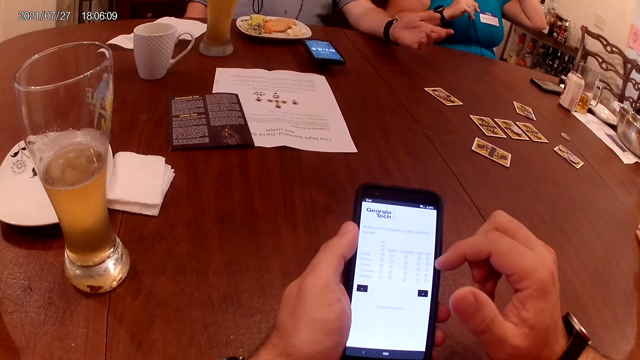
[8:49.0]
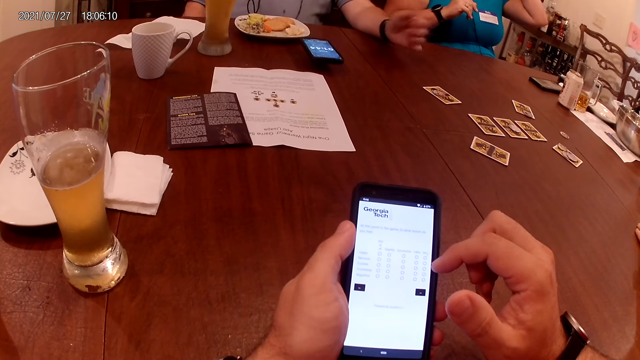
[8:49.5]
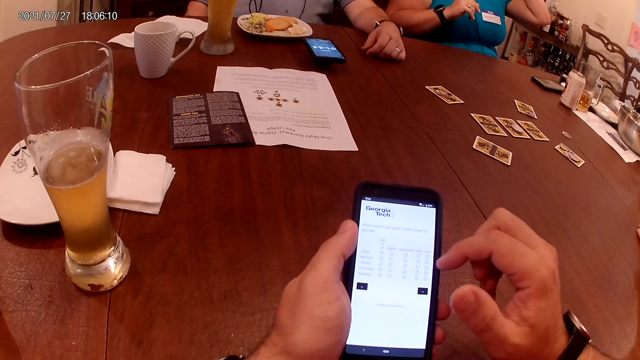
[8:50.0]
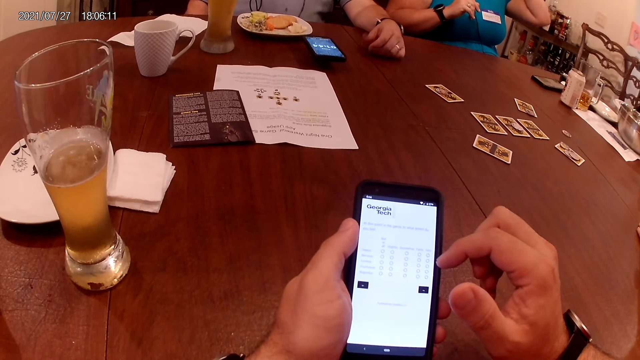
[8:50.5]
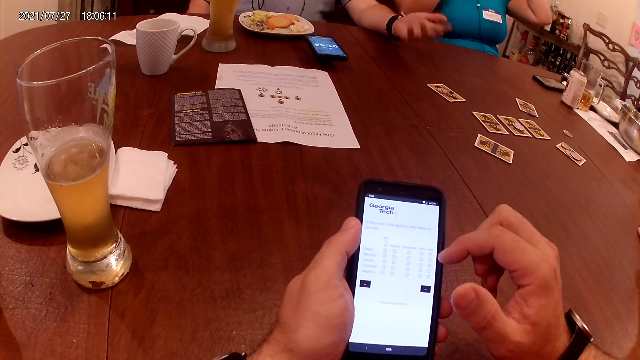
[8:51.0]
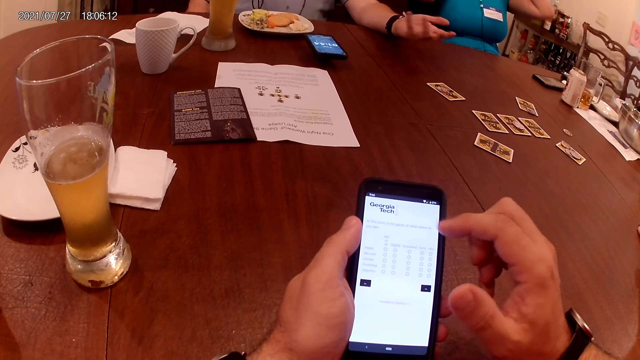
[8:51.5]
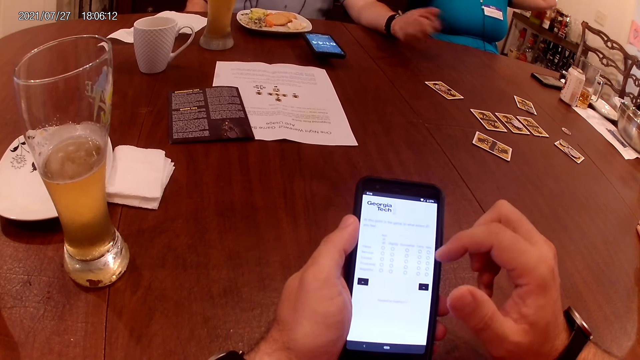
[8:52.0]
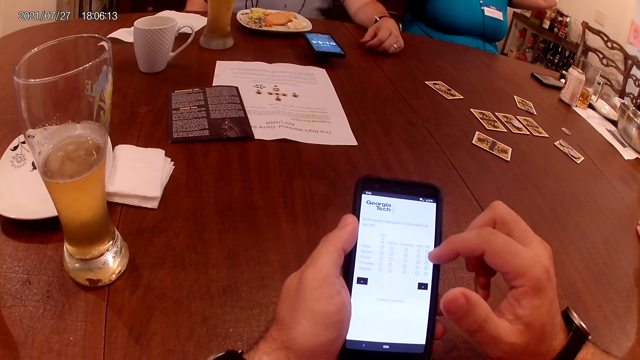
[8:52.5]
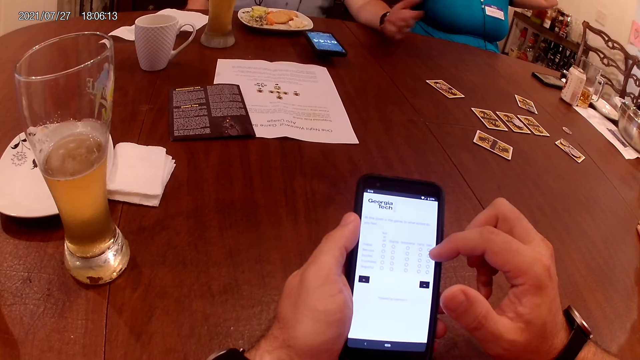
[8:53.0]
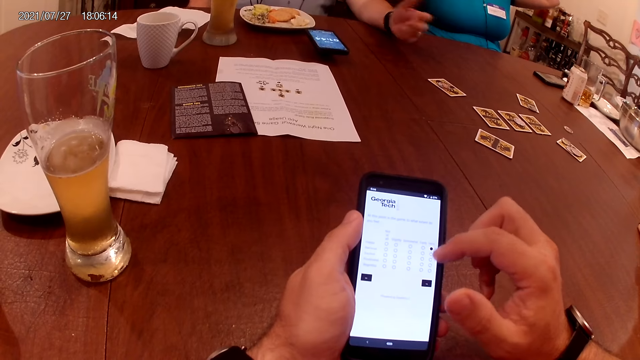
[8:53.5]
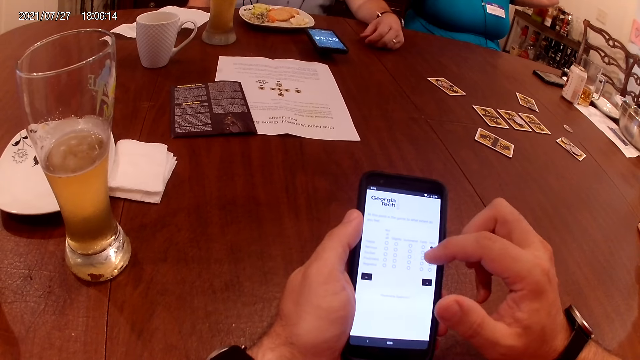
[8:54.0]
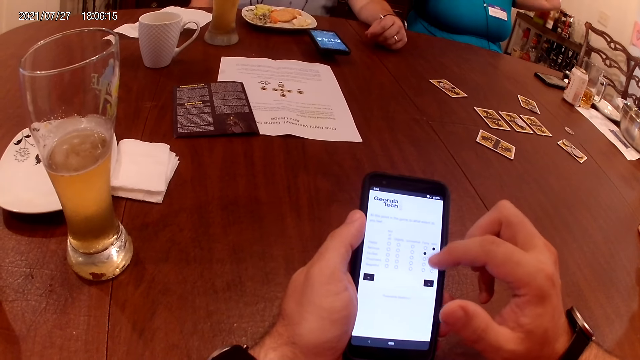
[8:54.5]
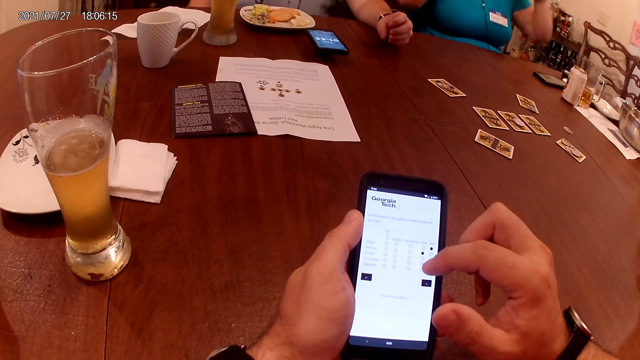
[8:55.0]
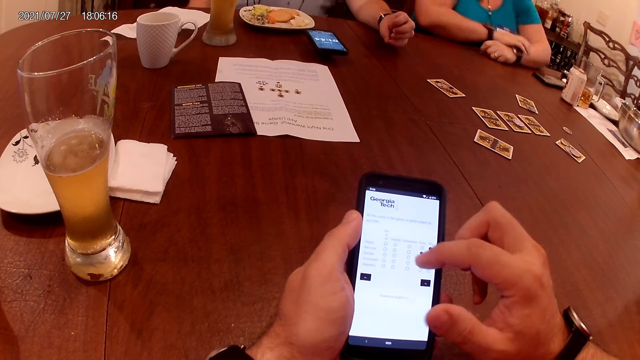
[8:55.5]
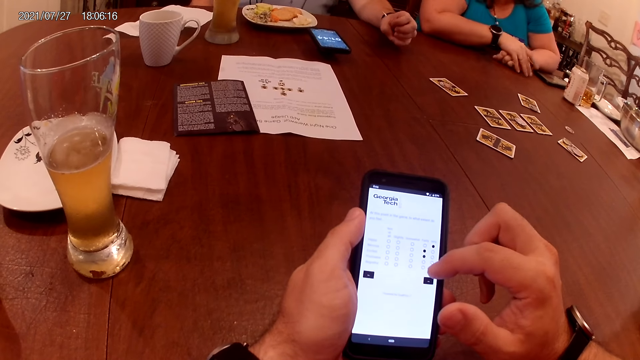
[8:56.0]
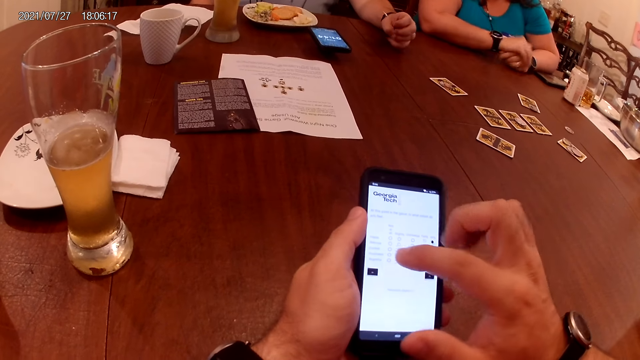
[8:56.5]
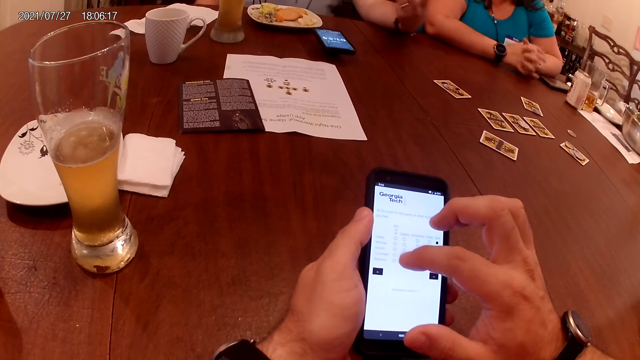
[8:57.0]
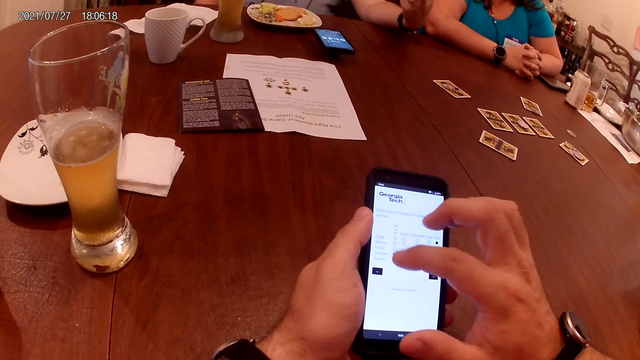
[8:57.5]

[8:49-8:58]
A man converses with a woman. The camera wearer uses a phone. The woman laughs at the man.

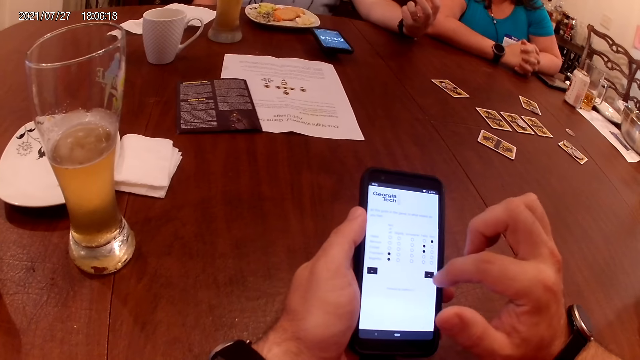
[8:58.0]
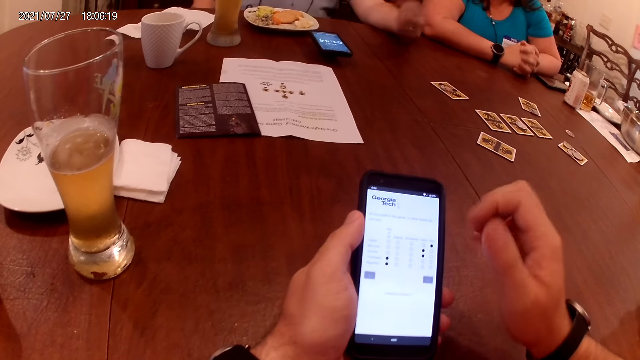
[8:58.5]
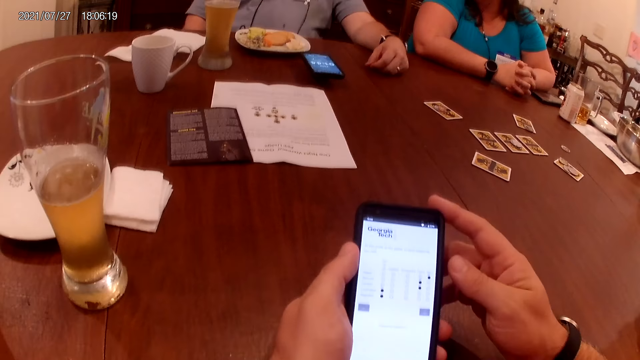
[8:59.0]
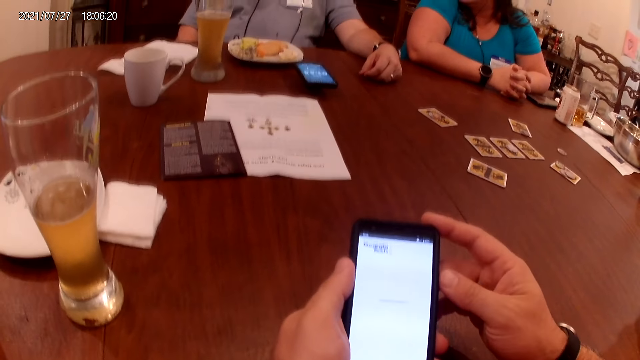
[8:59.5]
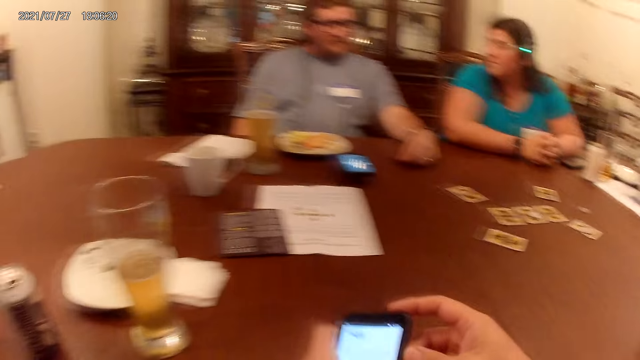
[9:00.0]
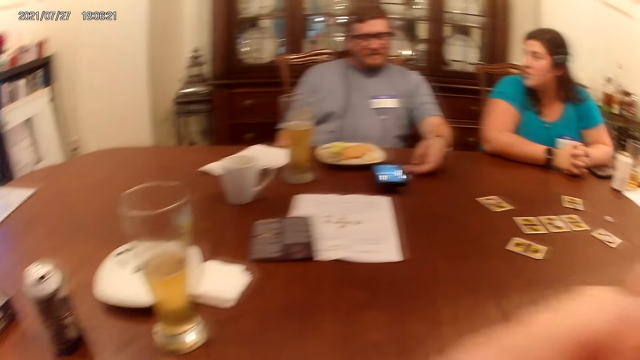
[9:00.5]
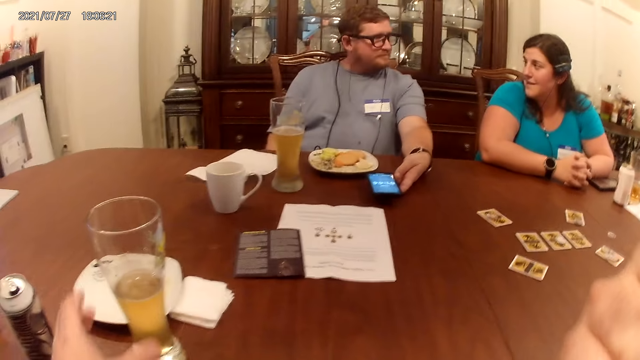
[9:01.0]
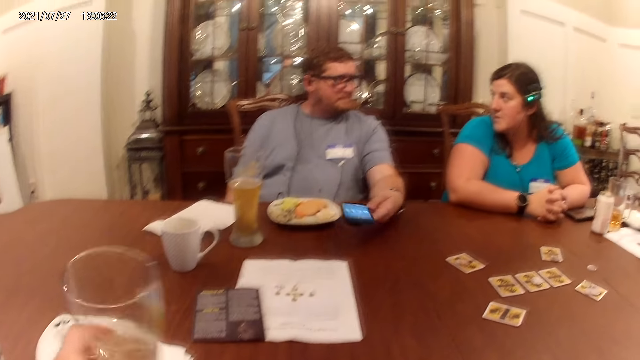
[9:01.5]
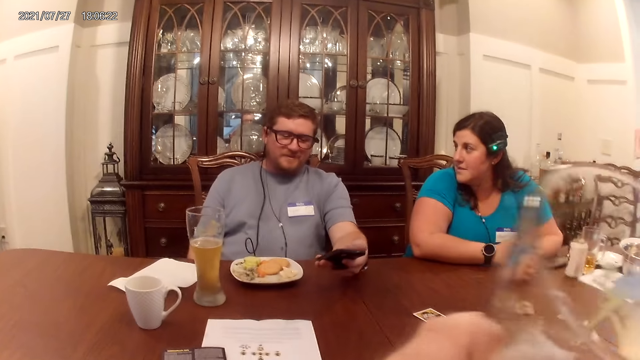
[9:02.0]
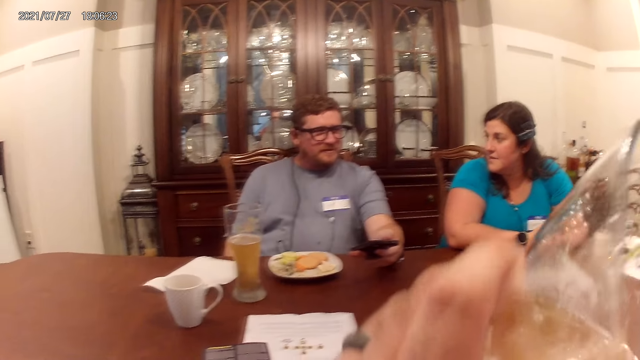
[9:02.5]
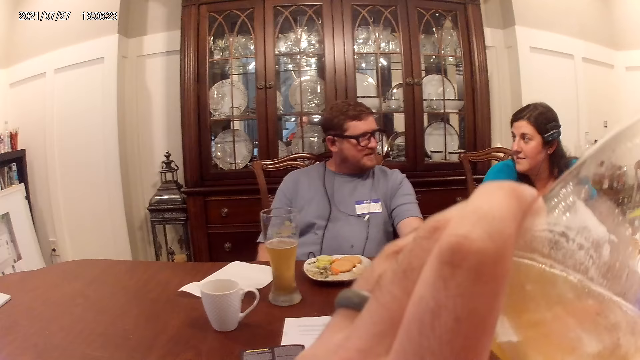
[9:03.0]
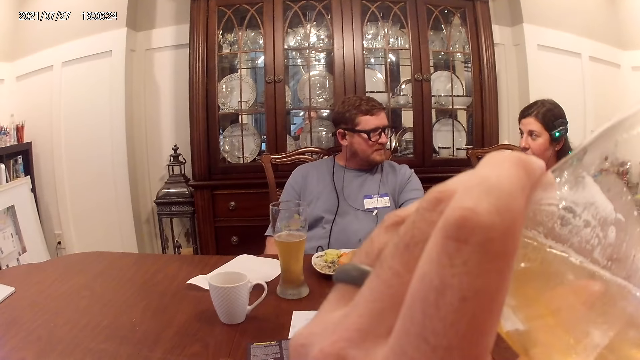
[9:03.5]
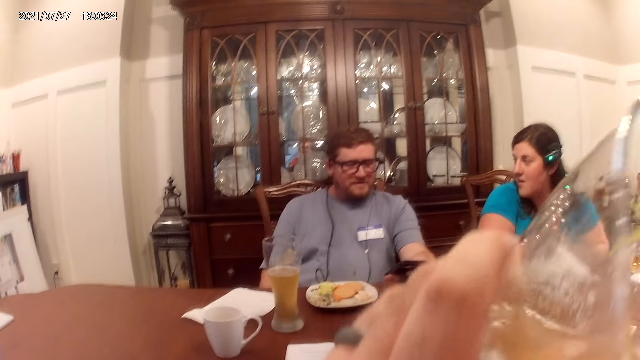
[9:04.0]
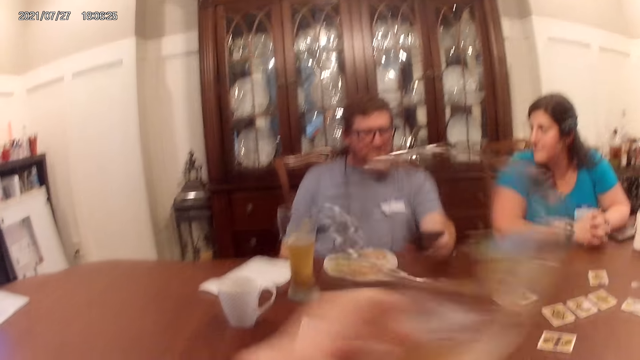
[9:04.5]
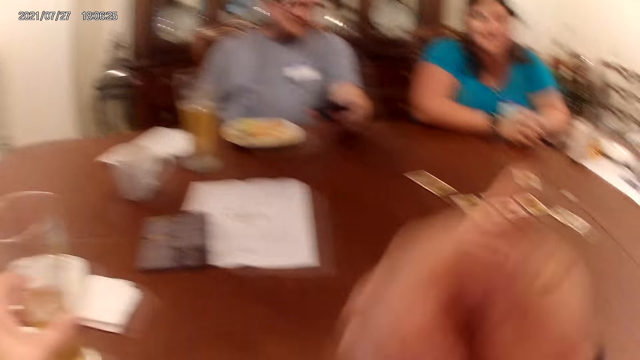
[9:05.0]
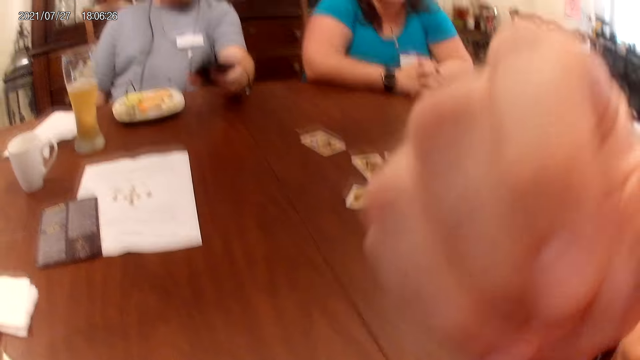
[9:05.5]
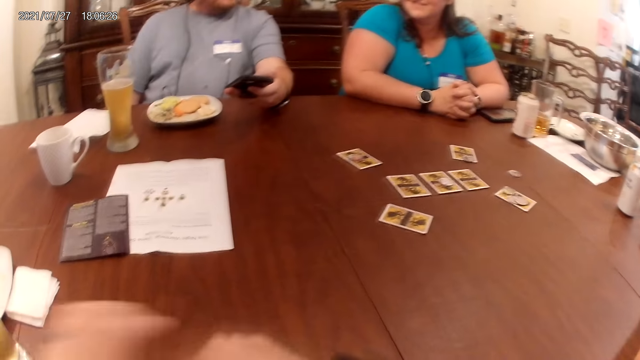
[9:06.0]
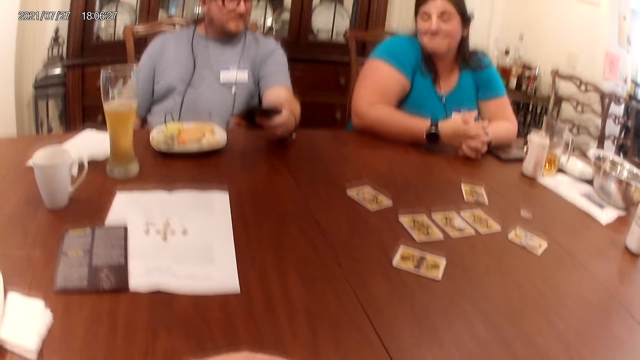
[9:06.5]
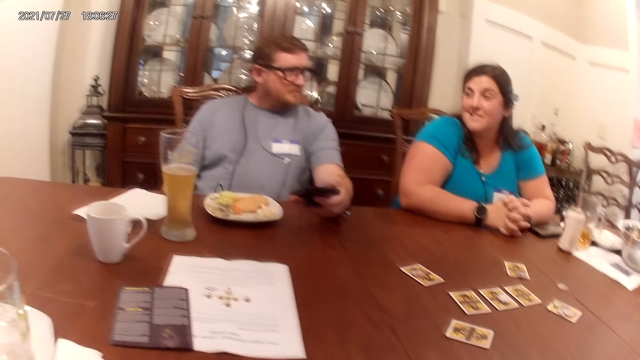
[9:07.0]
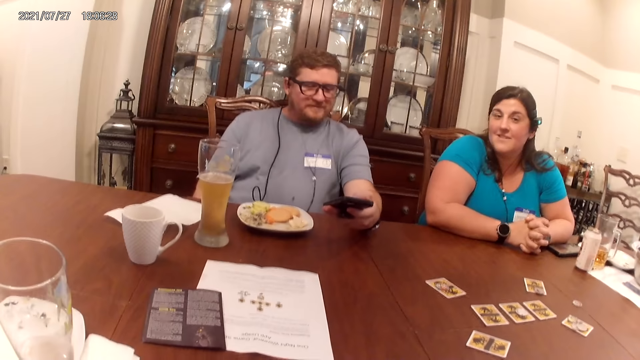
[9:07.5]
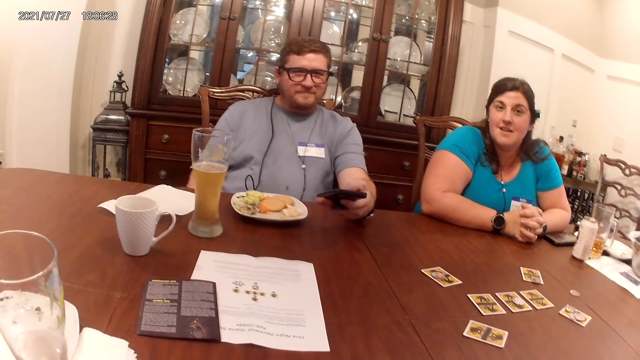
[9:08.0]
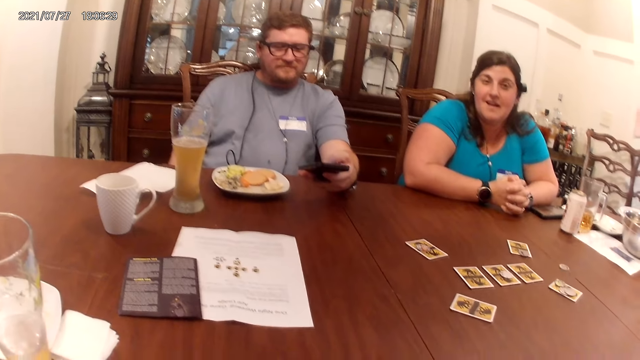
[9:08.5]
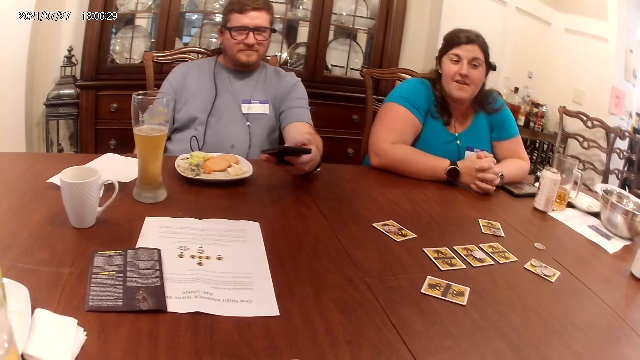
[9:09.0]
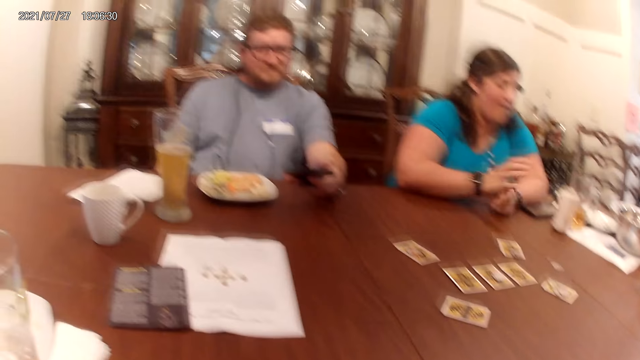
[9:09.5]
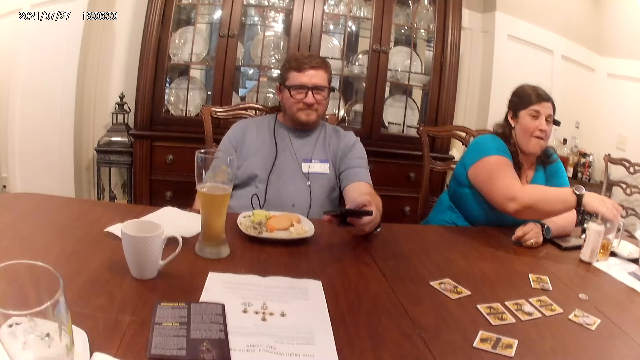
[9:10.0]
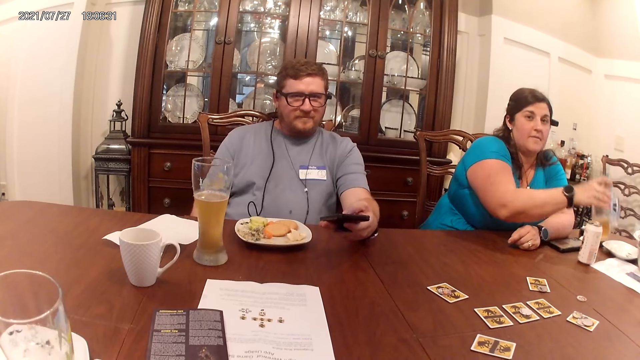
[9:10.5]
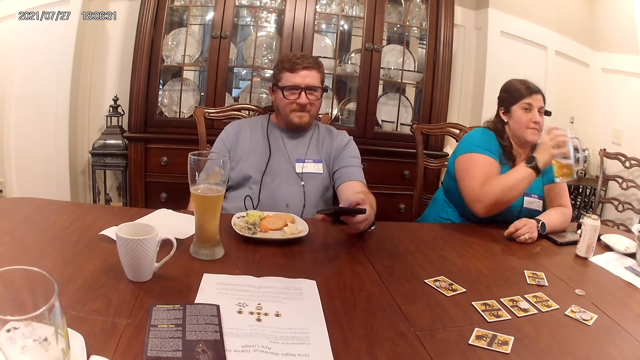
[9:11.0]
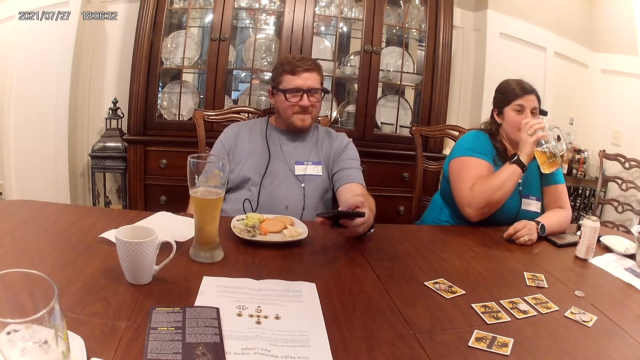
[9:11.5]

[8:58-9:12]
The man converses with the woman. The camera wearer drops the cellphone in his left hand on the table. He picks up the cup on the table with his left hand. The man picks up the cellphone on the table with his left hand and uses the phone. The camera wearer drinks beer from the cup in his left hand. He drops the cup in his left hand on the table. He touches his face with his right hand. He converses with the man. The woman picks up a cup with alcohol on the table with her right hand.
